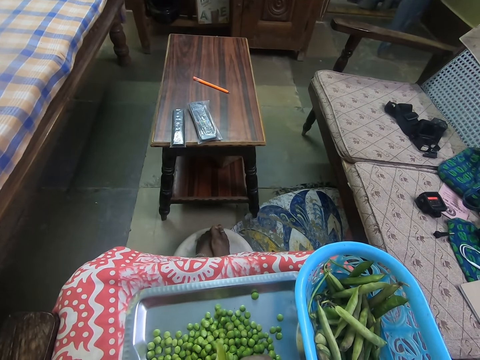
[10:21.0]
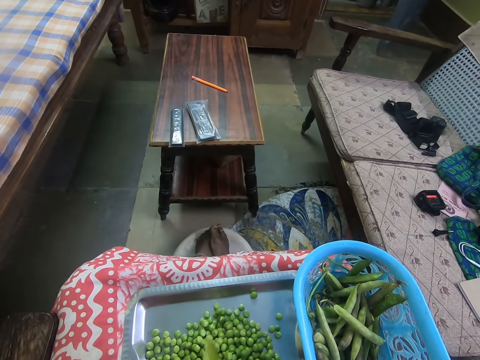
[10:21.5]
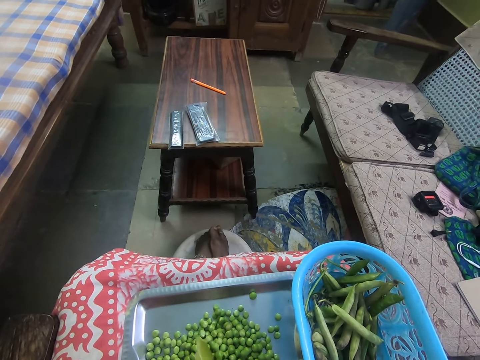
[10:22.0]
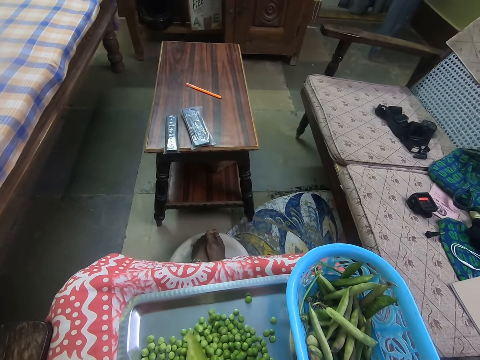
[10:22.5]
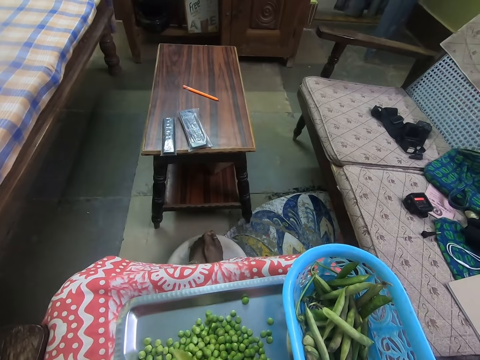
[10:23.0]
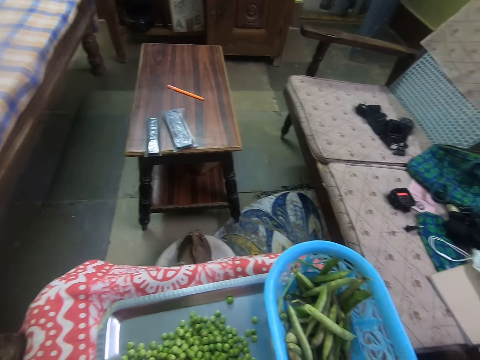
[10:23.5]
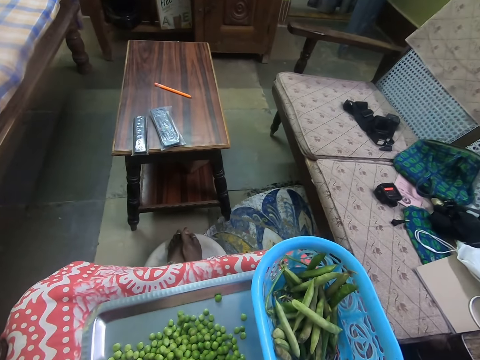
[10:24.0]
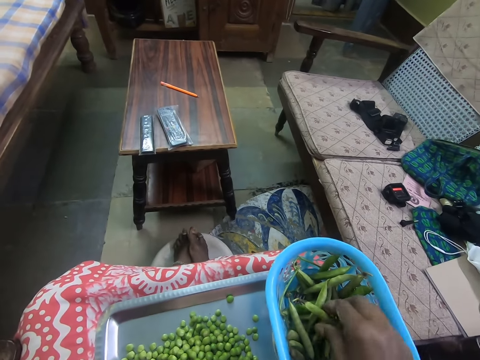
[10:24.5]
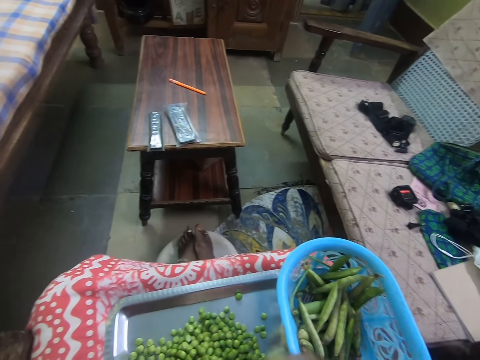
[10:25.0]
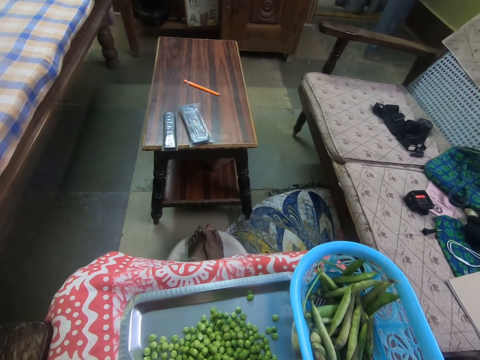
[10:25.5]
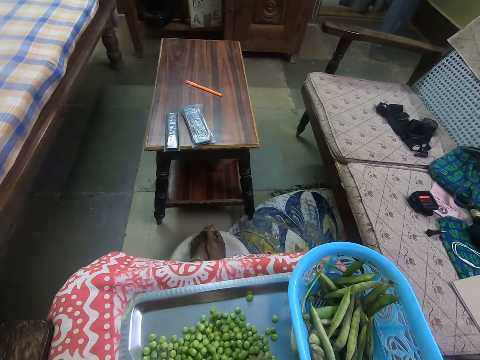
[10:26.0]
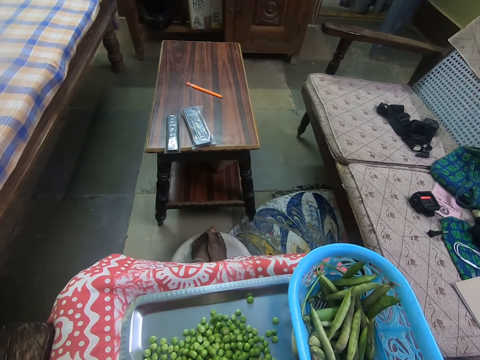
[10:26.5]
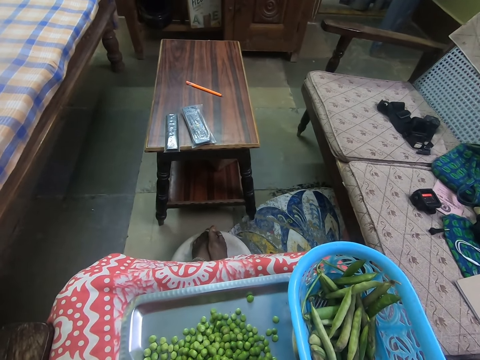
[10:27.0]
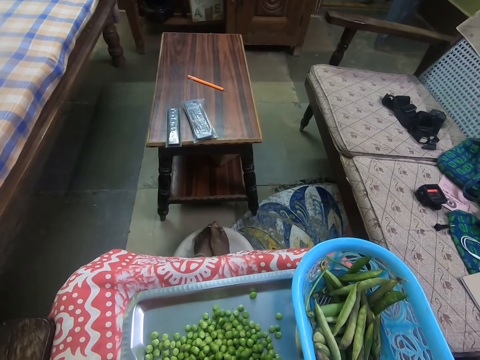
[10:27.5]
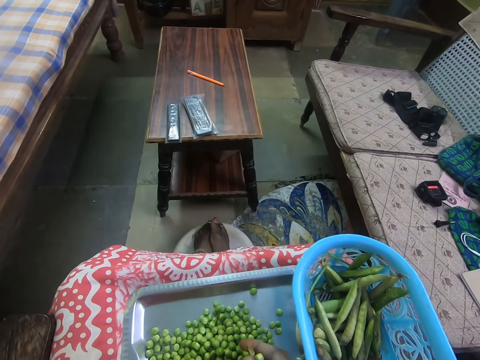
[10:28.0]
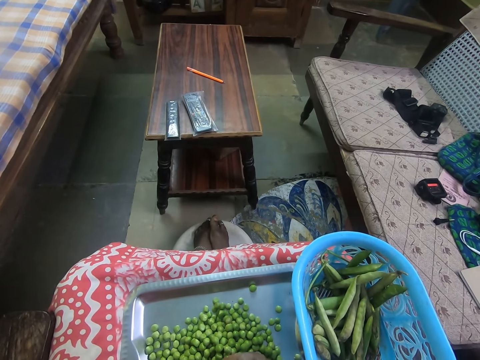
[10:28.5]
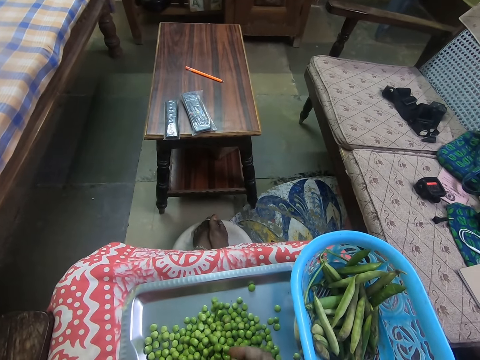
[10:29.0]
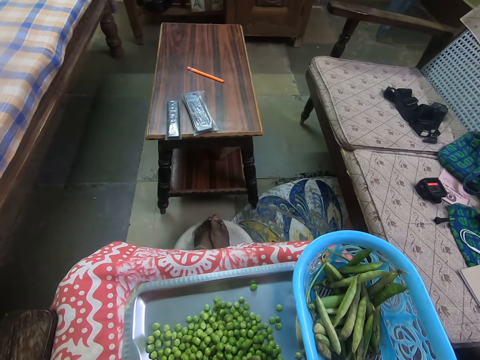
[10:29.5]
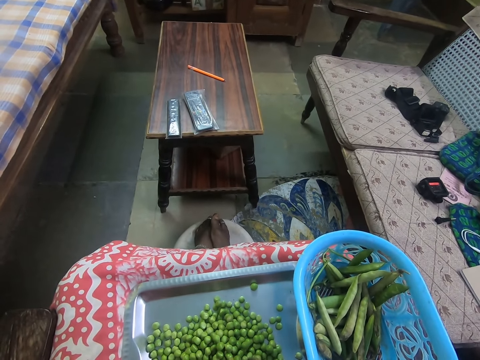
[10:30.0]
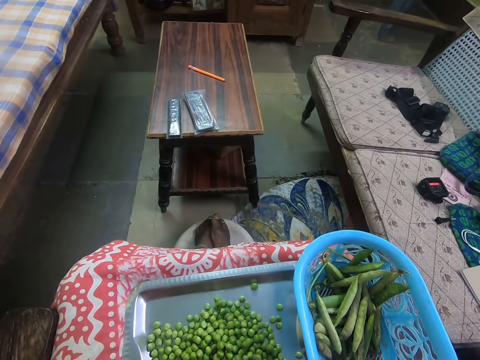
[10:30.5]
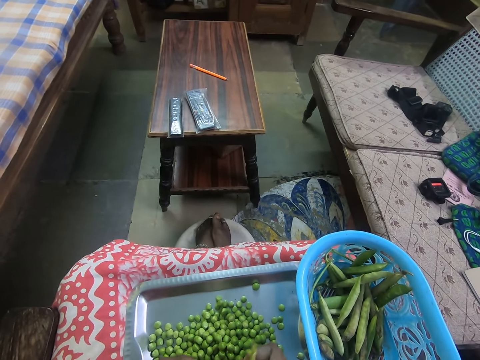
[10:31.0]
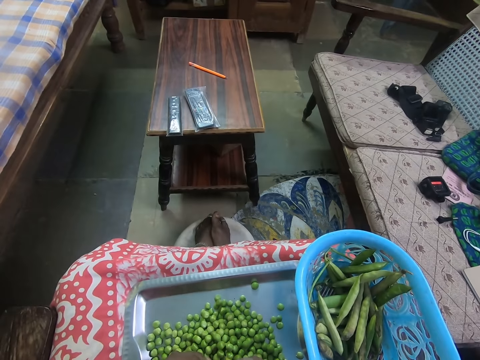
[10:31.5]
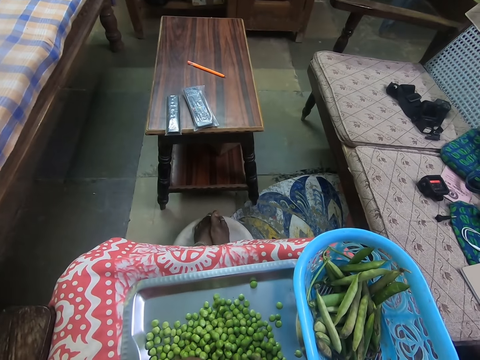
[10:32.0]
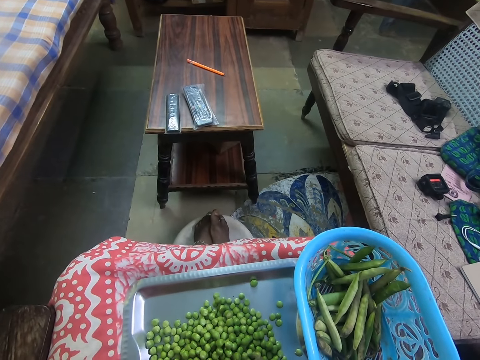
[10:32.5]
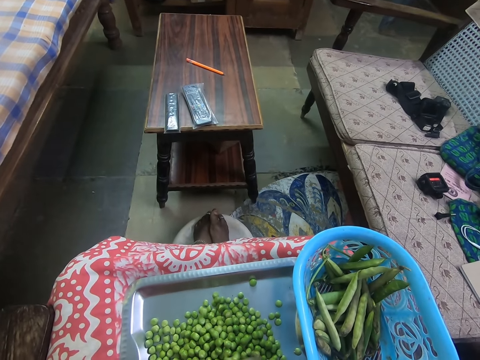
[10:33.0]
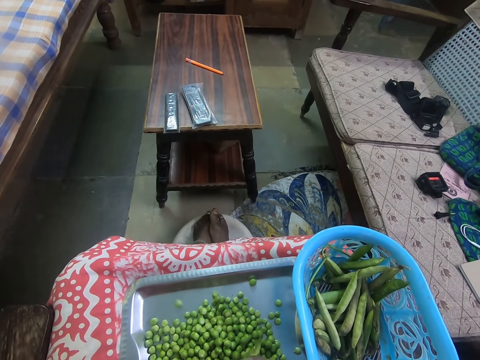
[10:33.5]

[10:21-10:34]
The camera wearer throws away the pod. They pick a pod of peas. They peel the pod of peas. They remove the peas from the pod.

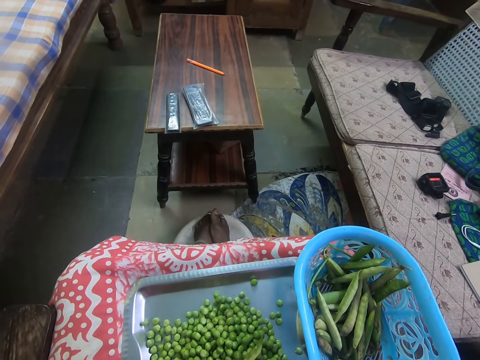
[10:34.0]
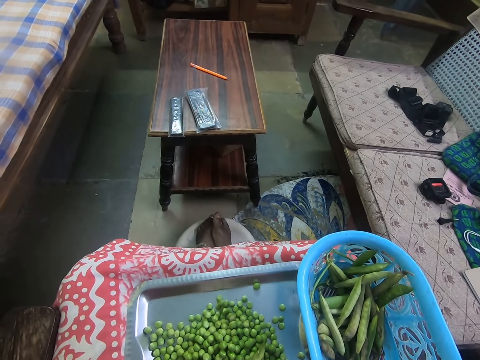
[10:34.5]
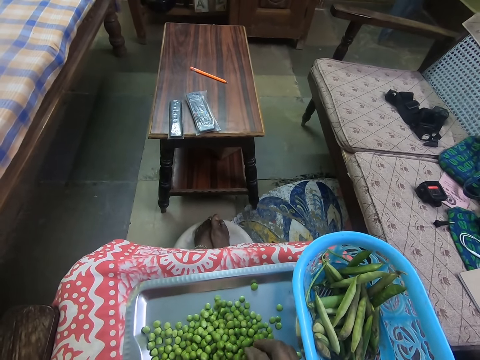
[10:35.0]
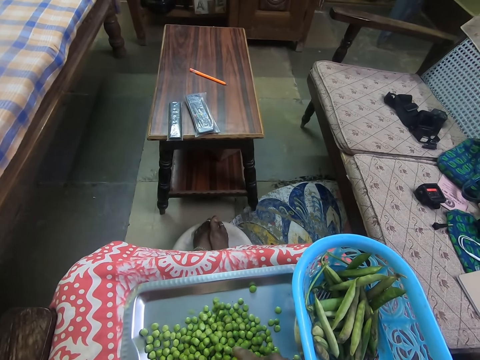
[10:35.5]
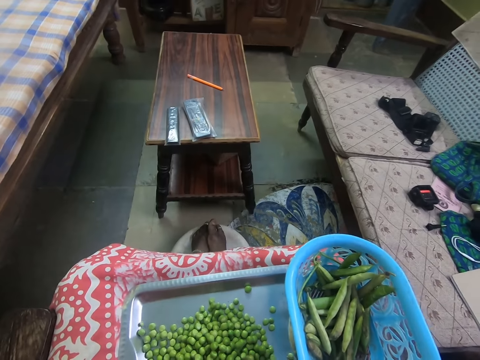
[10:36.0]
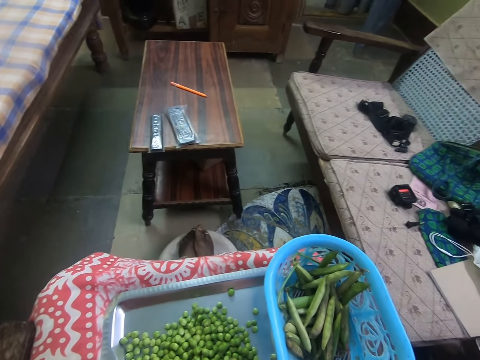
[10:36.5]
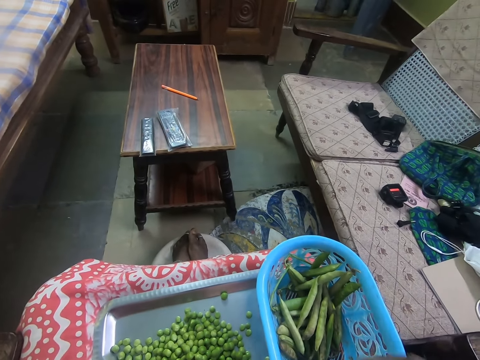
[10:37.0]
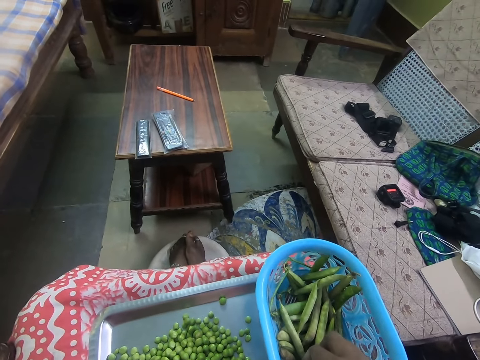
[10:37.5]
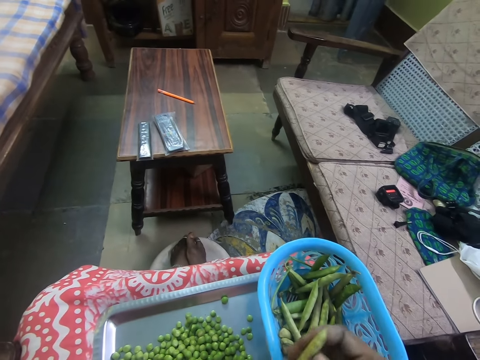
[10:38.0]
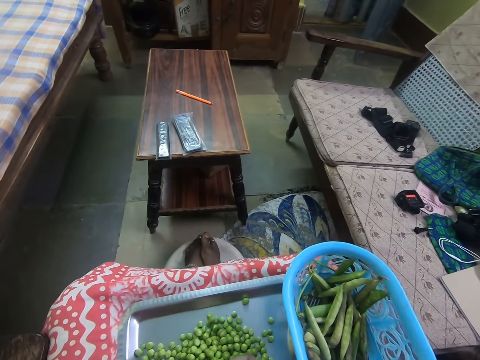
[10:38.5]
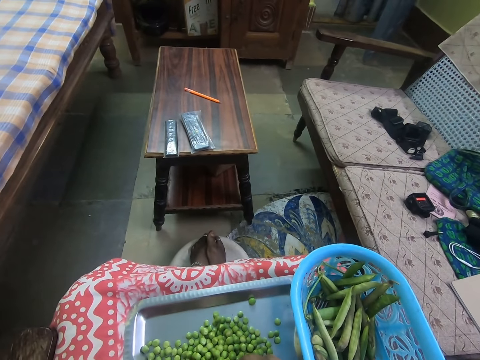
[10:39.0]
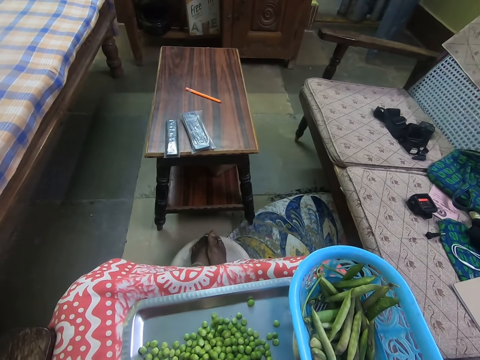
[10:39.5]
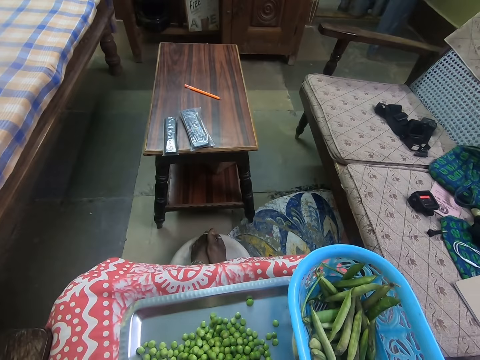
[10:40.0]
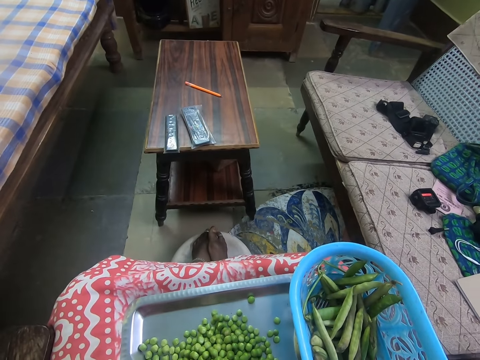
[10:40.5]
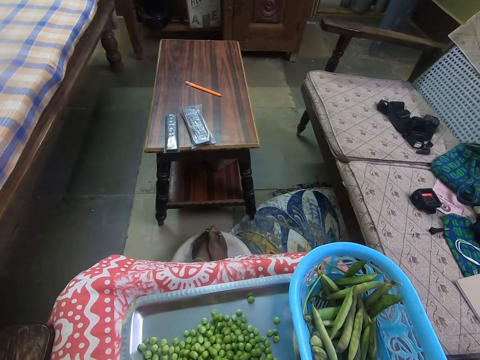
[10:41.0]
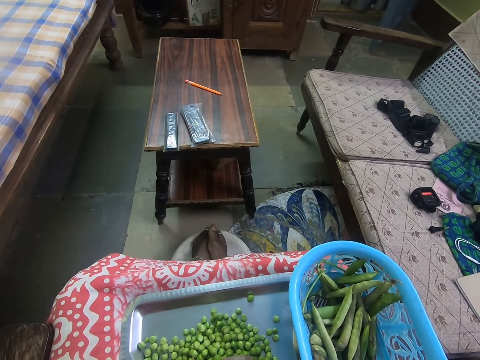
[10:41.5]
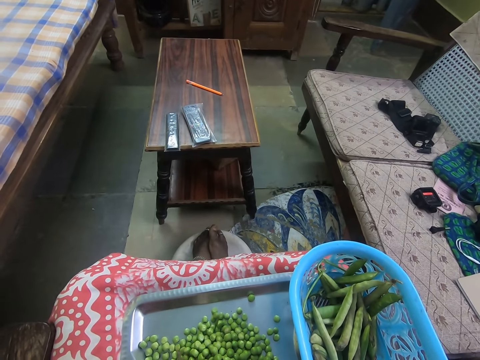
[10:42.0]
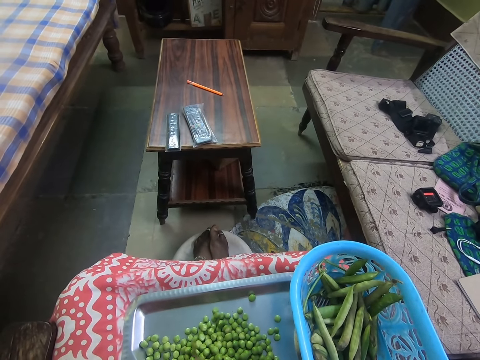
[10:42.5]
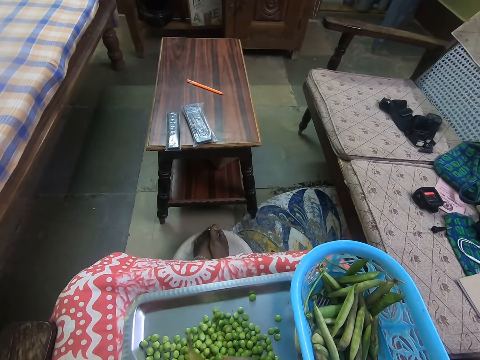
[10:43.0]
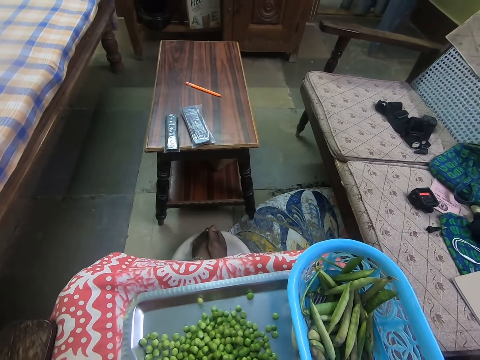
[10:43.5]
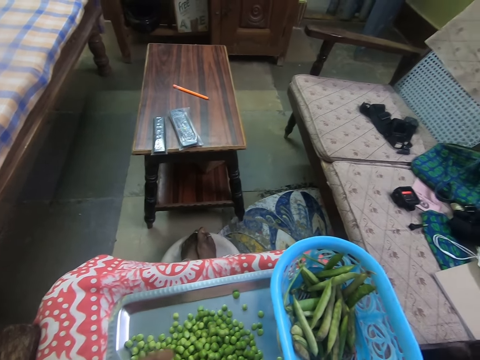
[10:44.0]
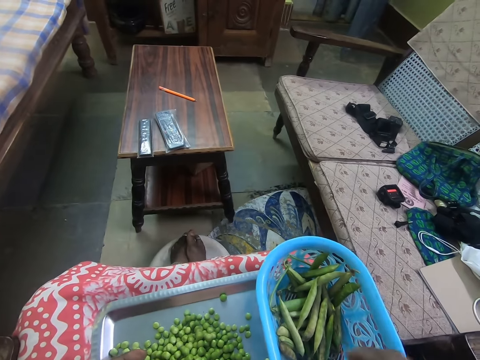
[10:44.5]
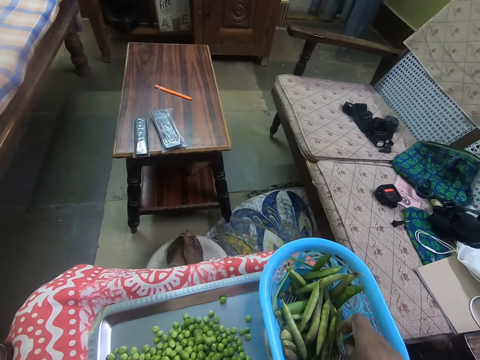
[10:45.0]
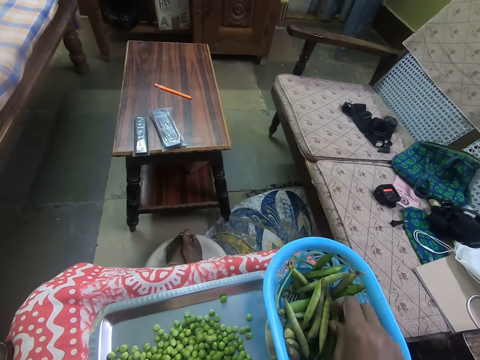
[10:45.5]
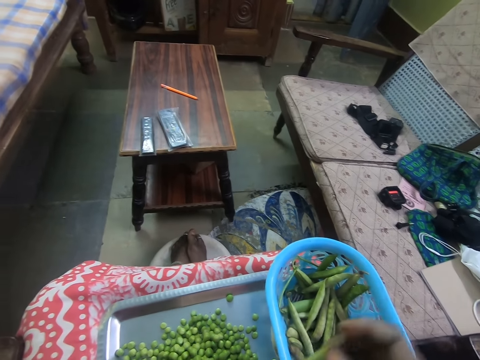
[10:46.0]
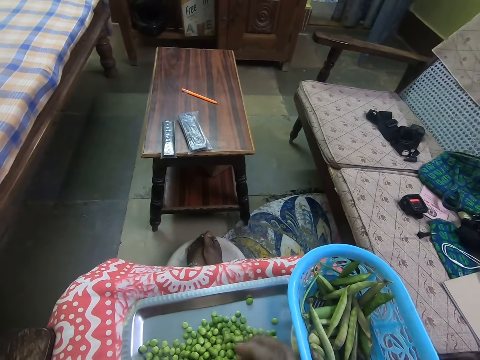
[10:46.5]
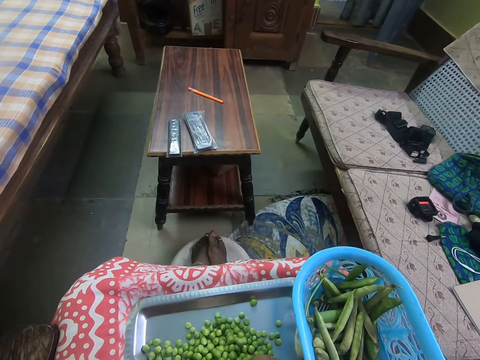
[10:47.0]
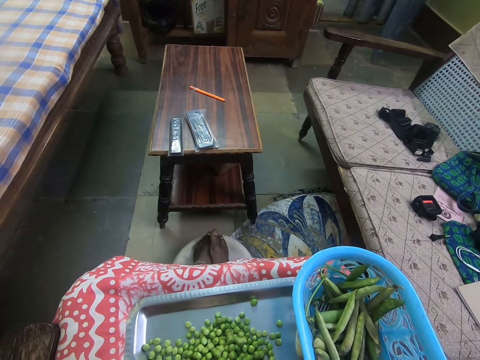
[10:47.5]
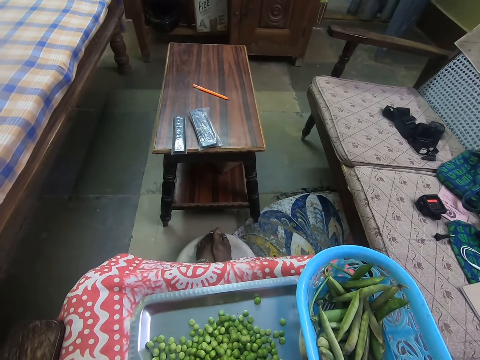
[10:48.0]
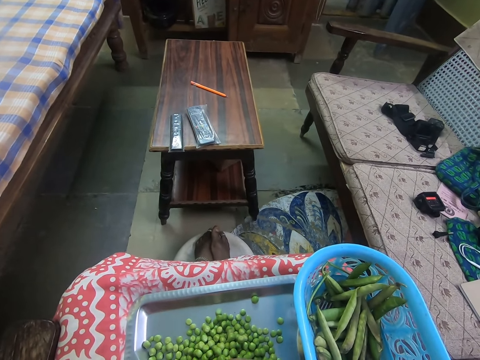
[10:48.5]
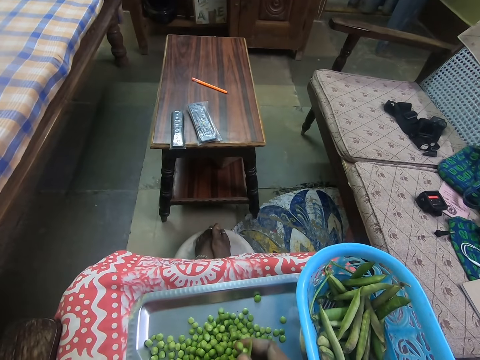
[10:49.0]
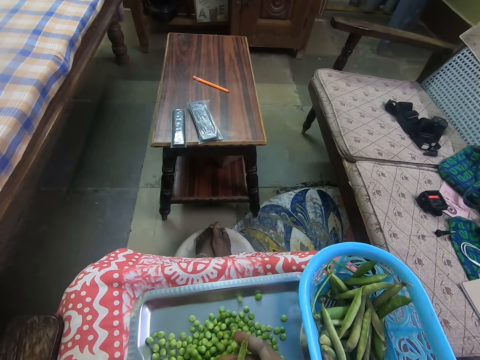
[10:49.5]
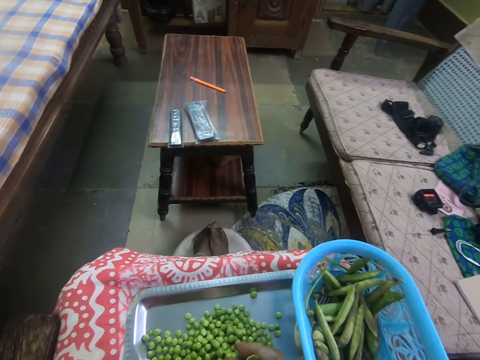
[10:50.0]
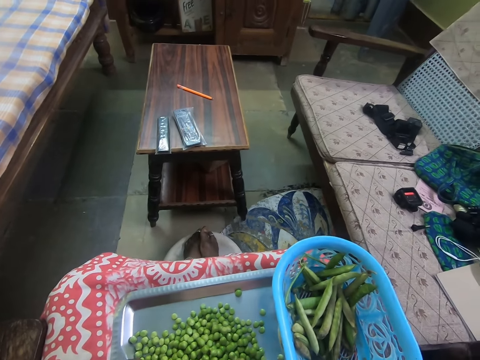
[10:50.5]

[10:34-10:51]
The camera wearer throws away the pod. They pick a pod of peas. They remove peas in the pea pod. They peel the pod of peas. They remove the peas from the pod. They pick the pod of peas. They peel the pod of peas. They remove the peas from the pod.
